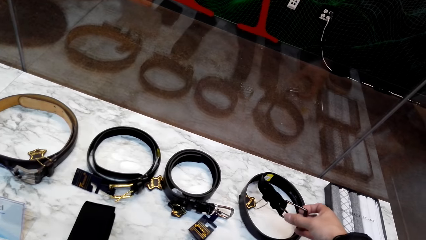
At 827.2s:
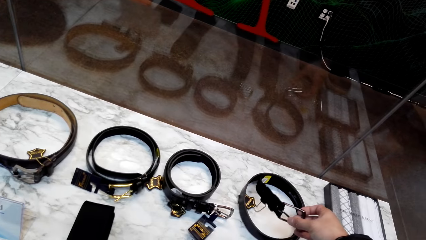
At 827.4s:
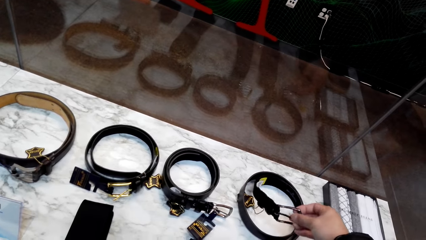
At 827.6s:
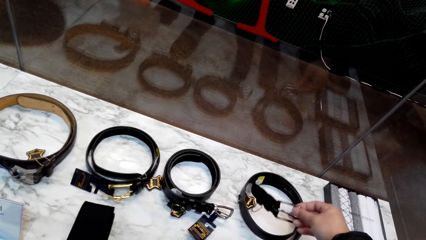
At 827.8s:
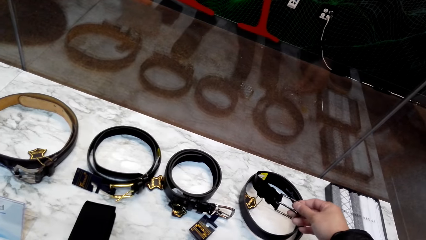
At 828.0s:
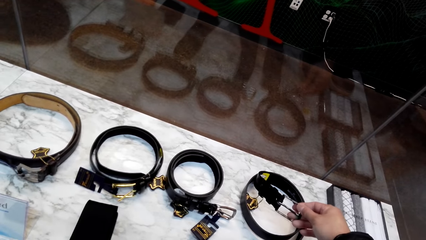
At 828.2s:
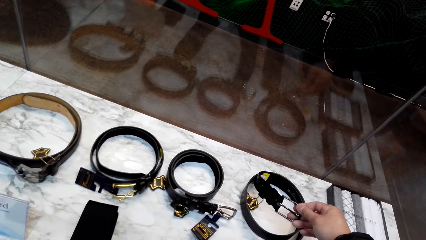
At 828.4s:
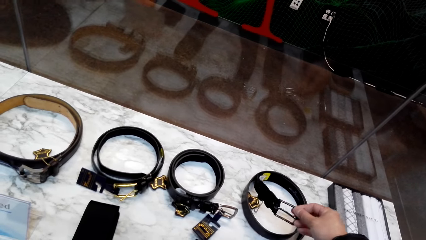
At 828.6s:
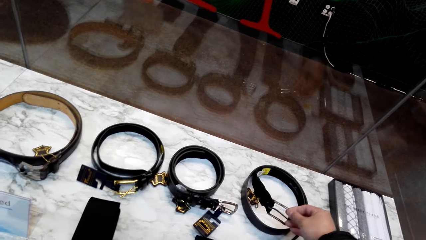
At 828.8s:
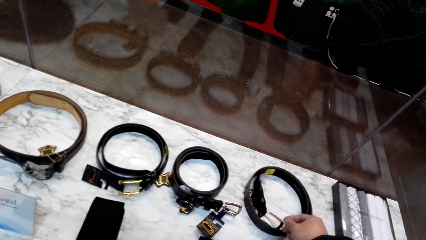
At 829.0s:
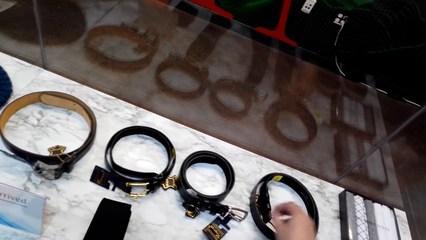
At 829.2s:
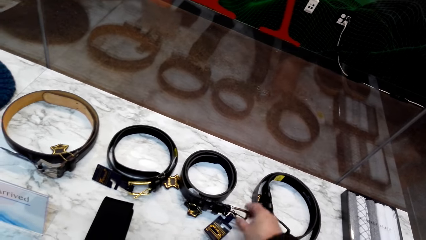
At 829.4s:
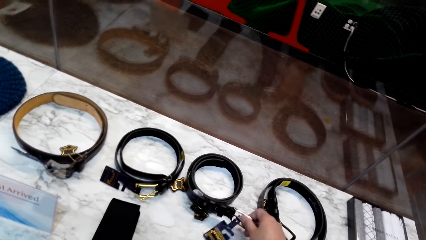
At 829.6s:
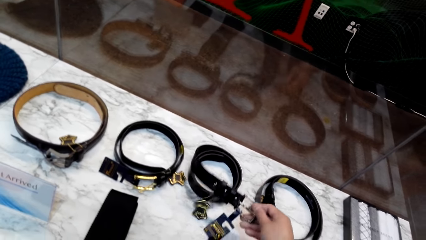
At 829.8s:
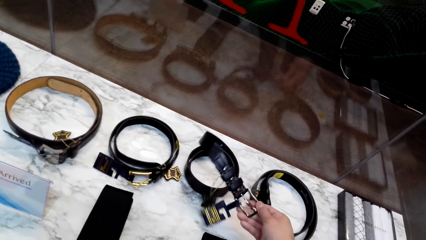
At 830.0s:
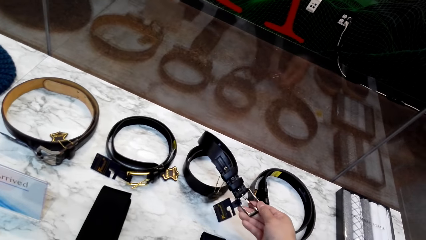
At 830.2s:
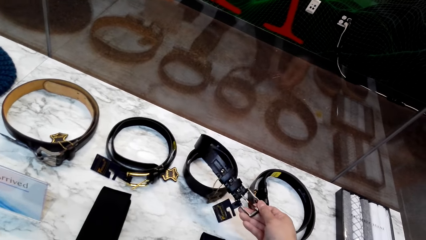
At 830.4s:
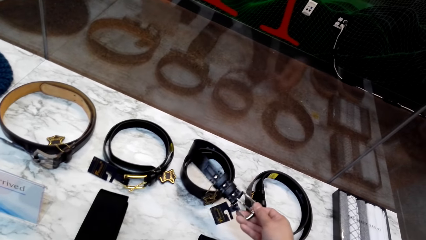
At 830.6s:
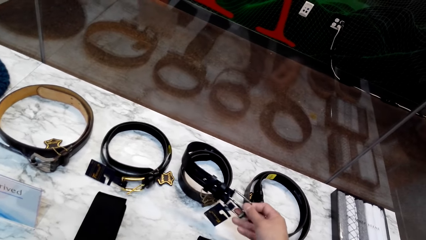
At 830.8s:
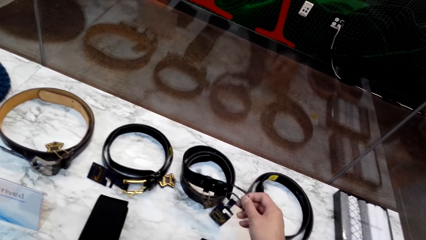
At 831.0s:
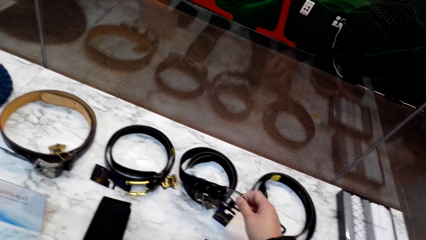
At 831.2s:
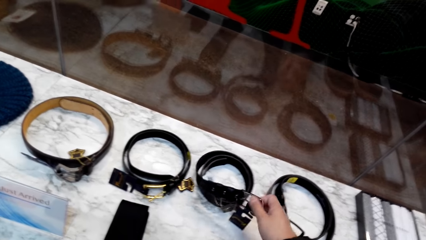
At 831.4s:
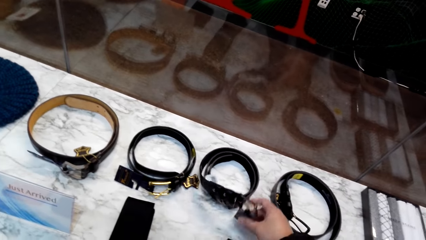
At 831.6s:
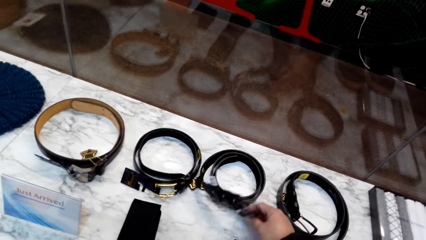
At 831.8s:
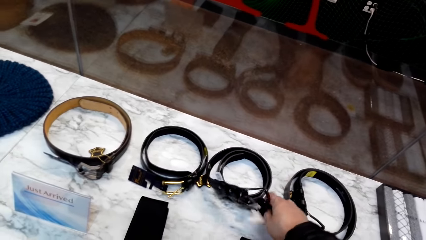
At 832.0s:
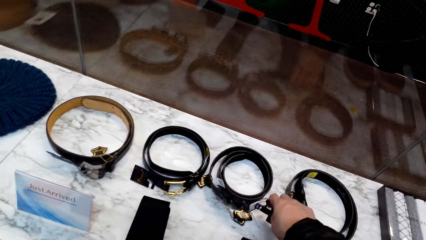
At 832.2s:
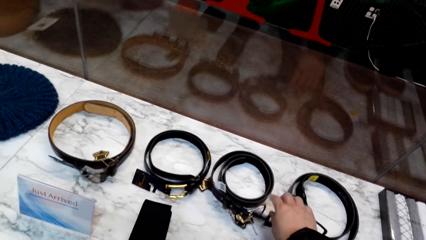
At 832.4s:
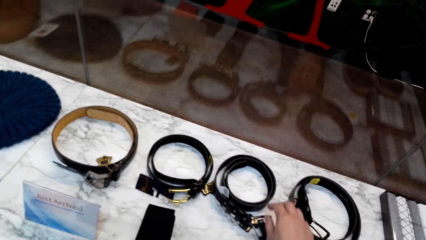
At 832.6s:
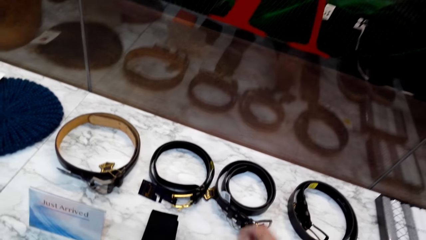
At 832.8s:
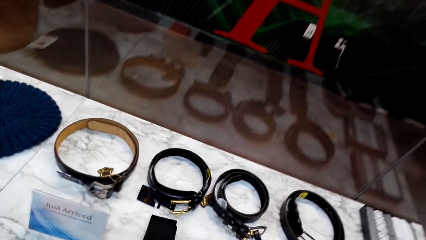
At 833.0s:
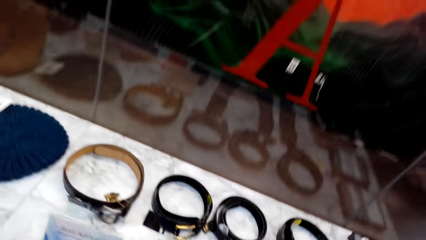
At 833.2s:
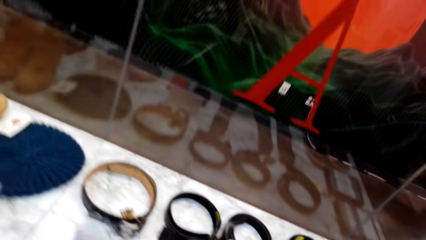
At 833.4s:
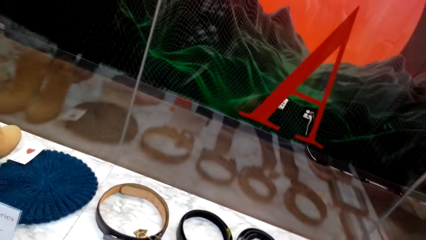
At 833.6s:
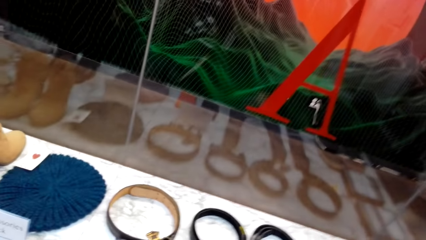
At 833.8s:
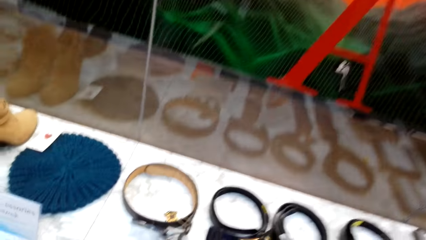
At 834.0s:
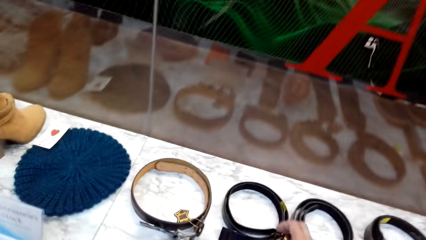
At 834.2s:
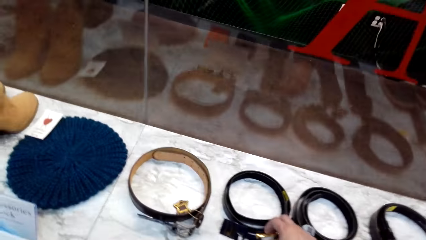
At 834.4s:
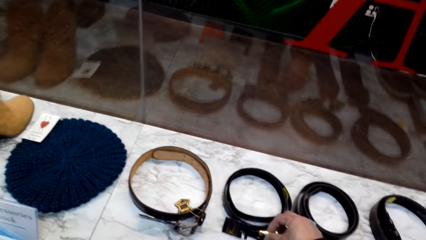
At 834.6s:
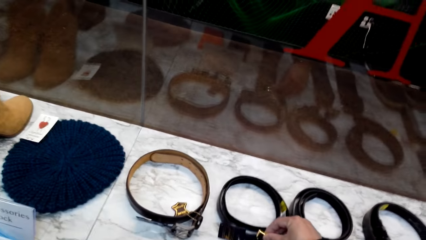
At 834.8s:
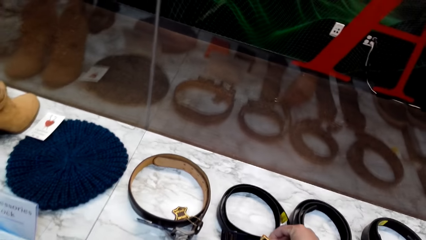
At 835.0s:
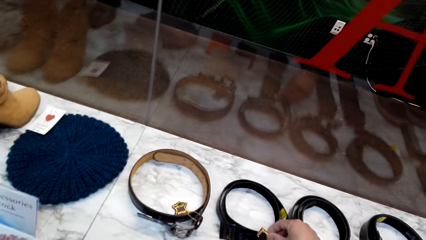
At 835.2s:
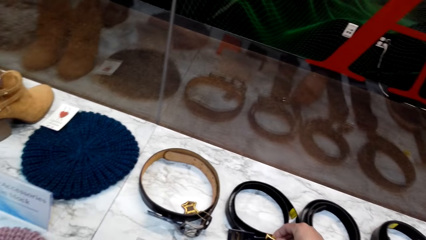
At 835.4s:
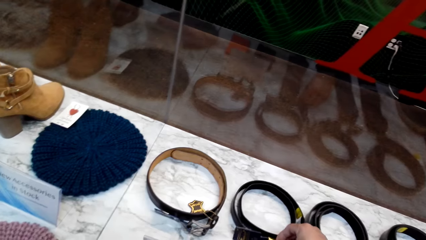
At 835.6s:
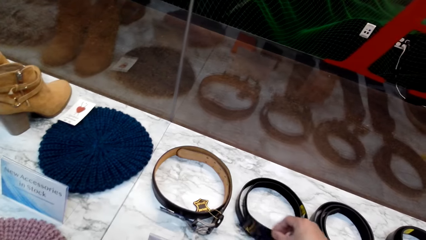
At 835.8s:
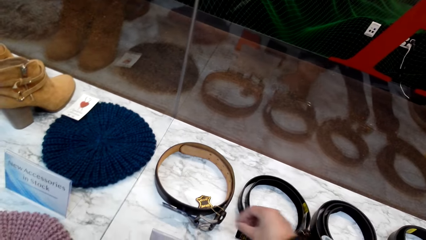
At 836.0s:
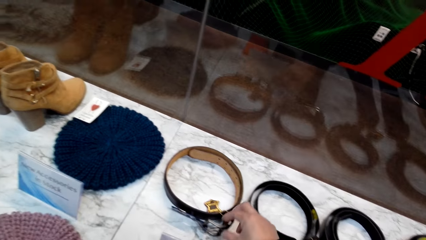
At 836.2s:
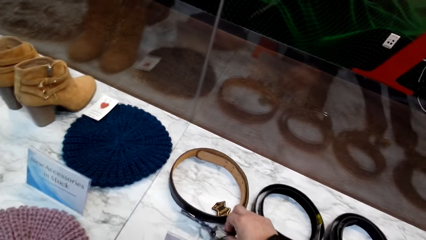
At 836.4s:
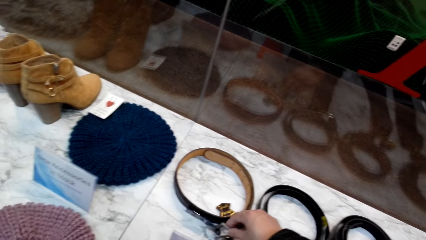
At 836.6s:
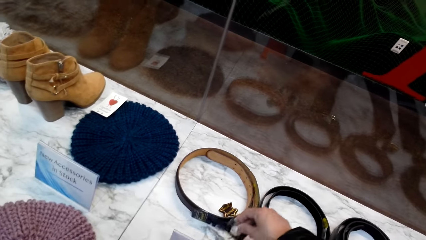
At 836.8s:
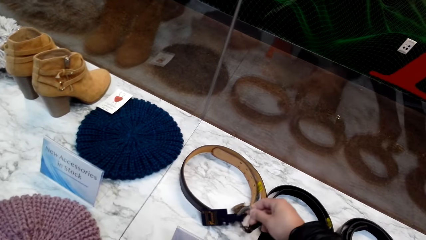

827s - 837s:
The camera wearer holds a belt. They hold the belt again.

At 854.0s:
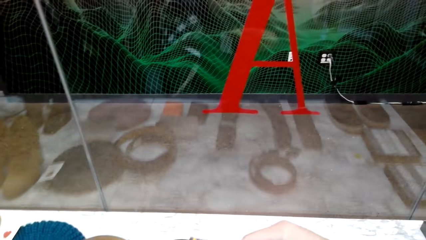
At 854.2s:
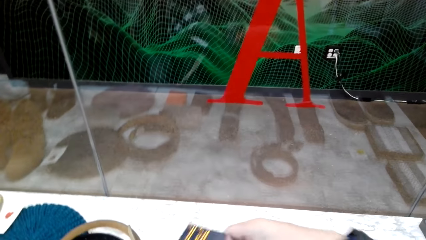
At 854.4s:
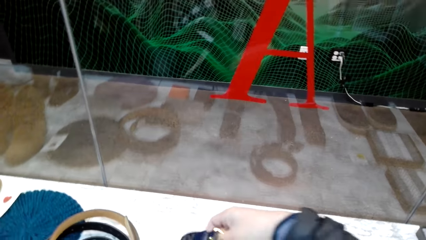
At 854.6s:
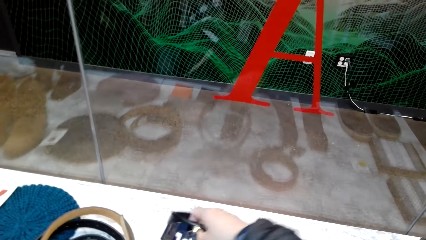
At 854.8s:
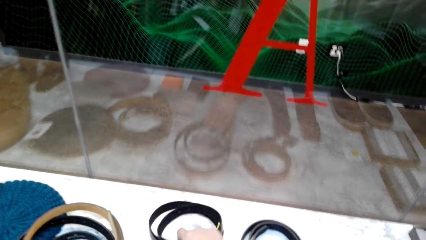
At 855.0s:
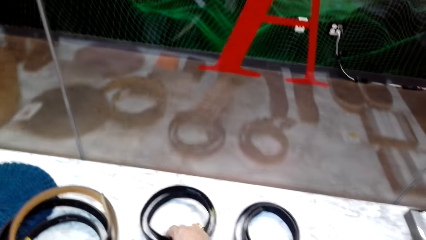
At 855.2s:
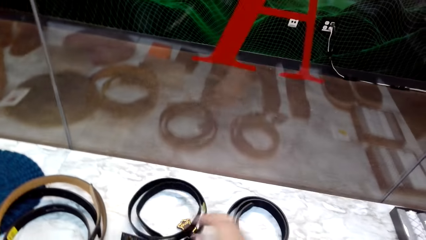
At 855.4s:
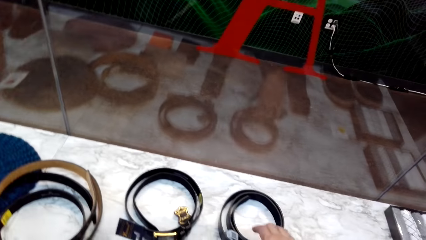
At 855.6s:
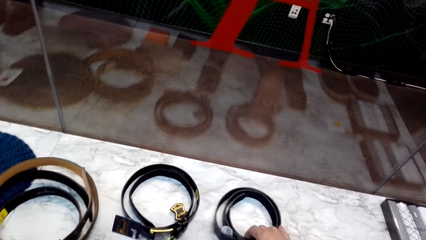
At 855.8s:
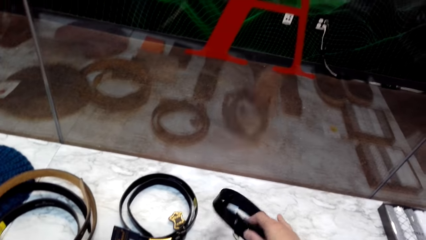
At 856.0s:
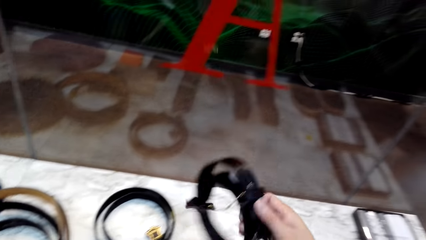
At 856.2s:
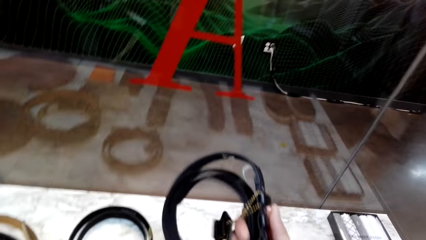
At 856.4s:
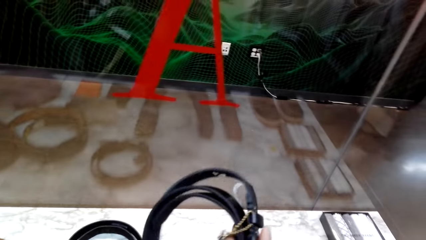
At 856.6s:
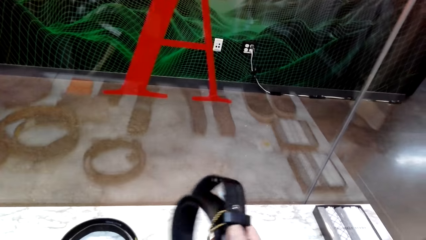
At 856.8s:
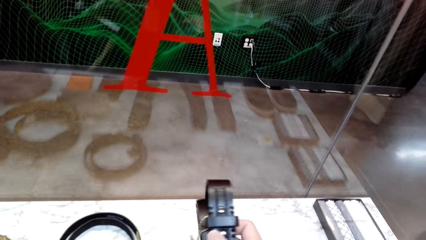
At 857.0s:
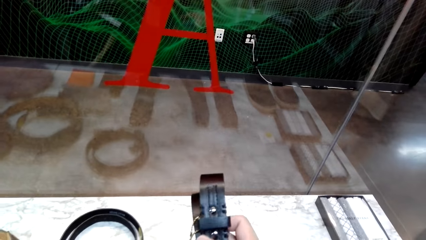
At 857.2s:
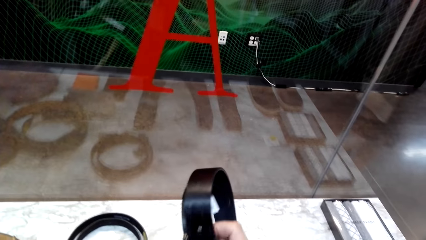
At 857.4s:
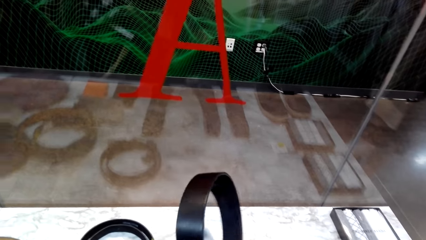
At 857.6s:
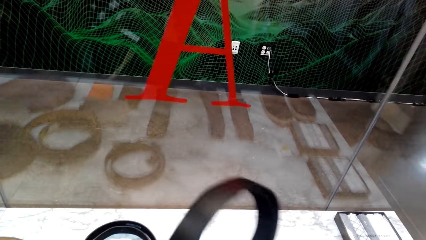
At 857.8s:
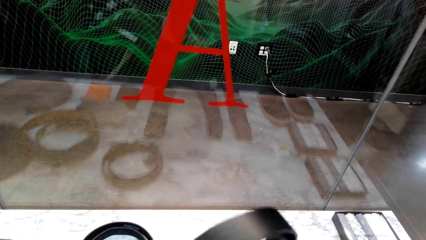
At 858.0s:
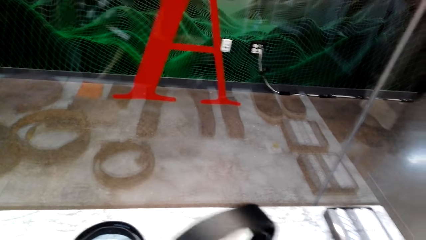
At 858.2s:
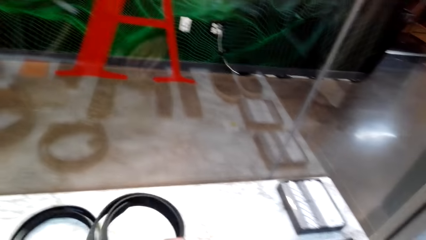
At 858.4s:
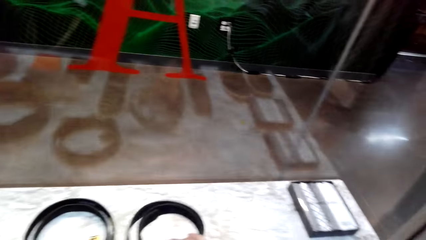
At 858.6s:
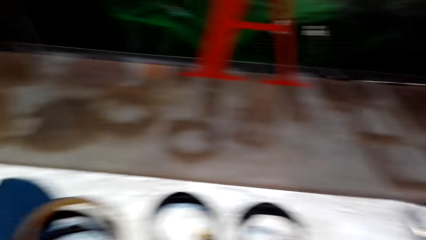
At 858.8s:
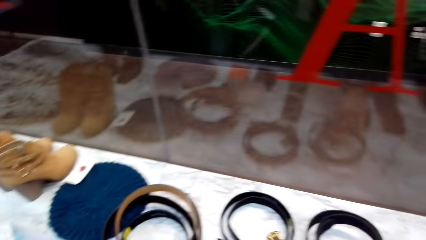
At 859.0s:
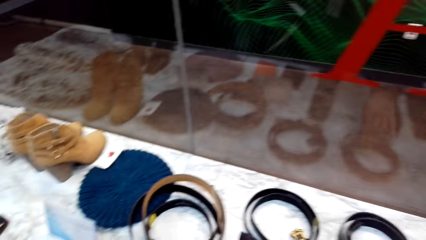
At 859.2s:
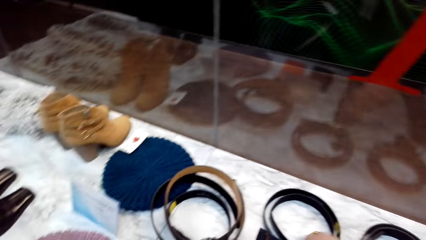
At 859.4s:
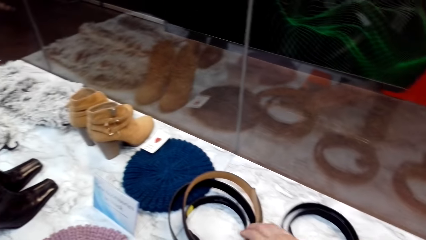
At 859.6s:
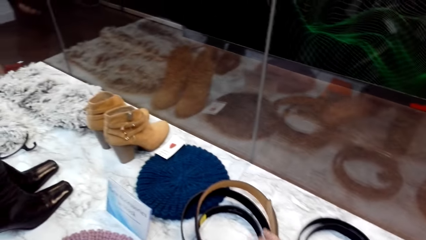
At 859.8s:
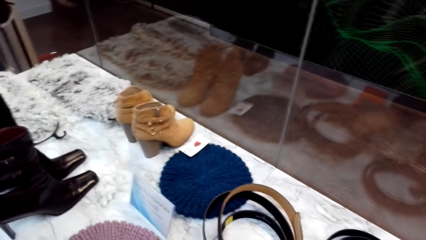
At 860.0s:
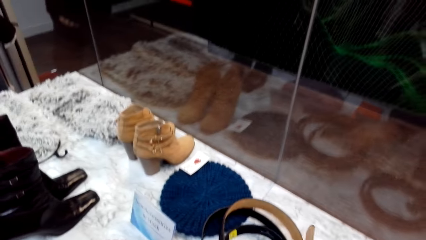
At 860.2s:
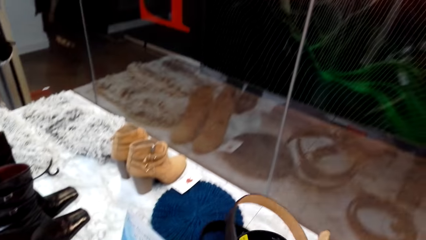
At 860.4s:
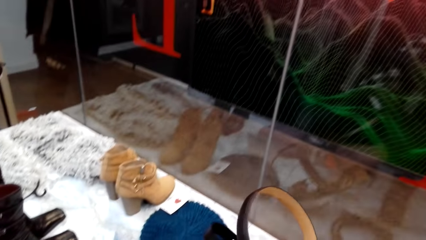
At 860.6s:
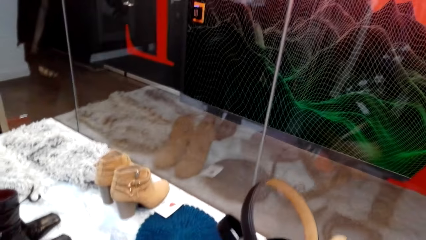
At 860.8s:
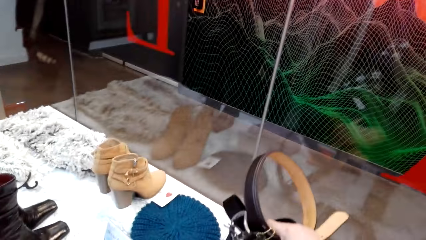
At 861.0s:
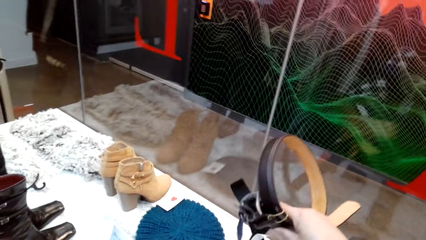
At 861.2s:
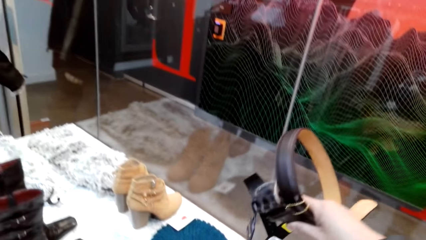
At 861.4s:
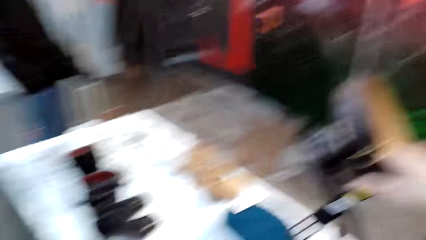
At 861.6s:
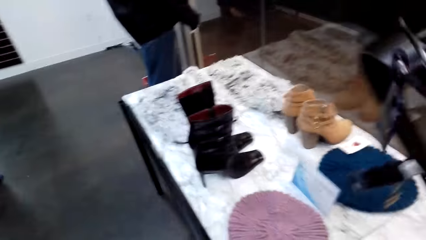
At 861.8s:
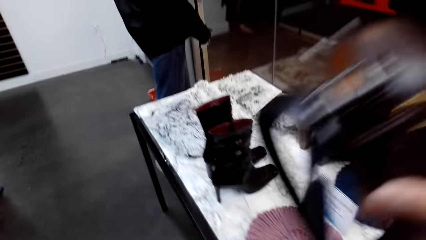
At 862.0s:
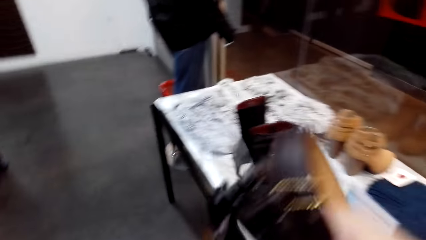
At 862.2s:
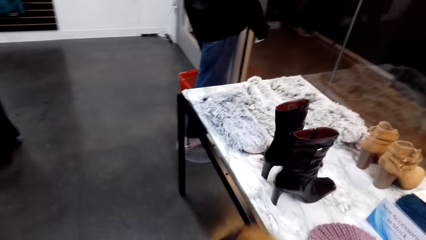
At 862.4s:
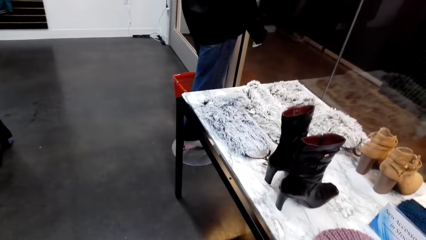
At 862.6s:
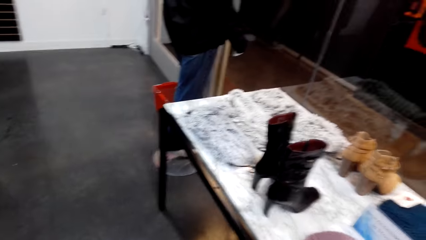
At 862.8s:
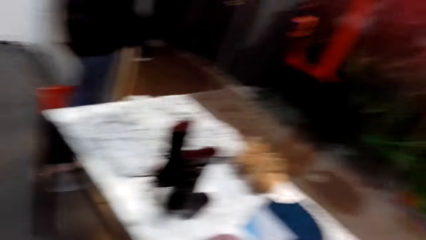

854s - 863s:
The camera wearer takes the belt. They put the belt on the table, pick up the belt, stare at the belt, put the belt on the table, and pick up the belts.
